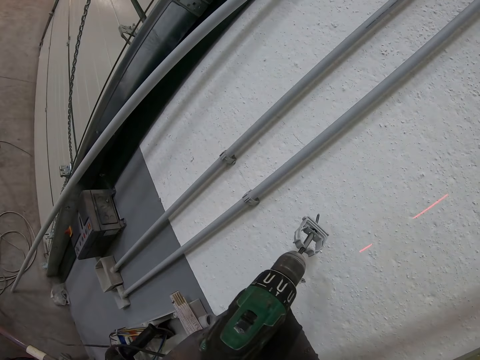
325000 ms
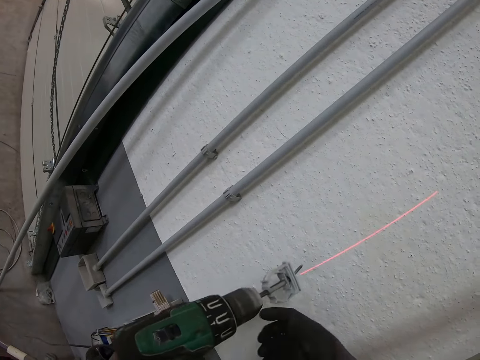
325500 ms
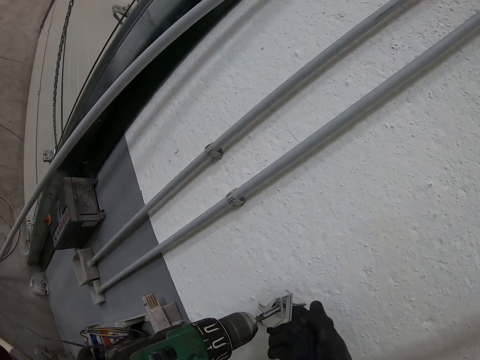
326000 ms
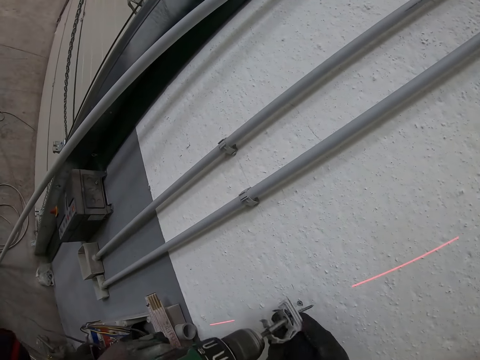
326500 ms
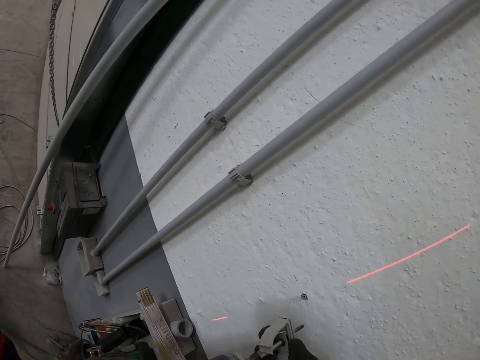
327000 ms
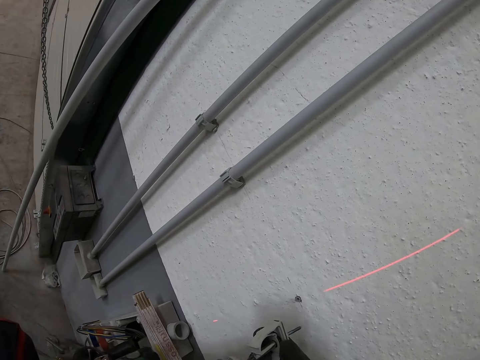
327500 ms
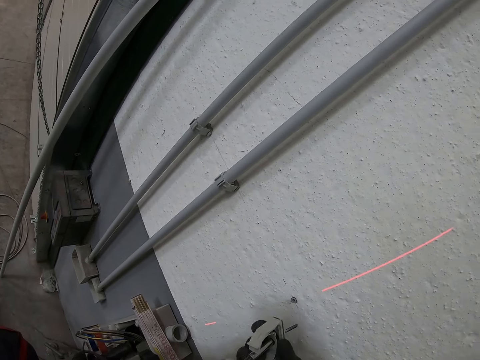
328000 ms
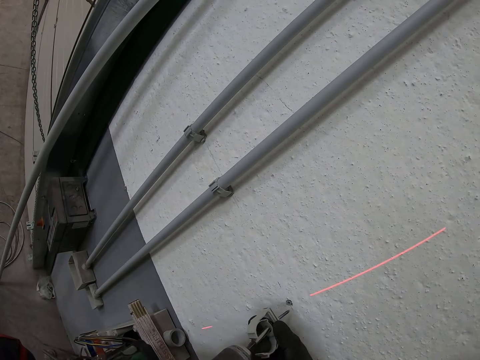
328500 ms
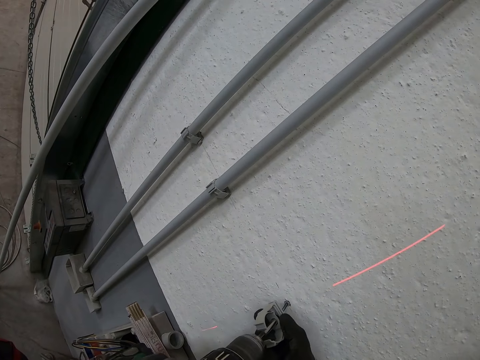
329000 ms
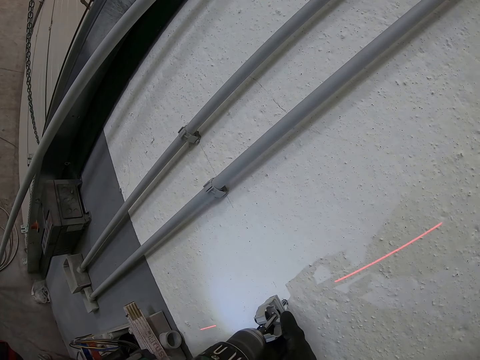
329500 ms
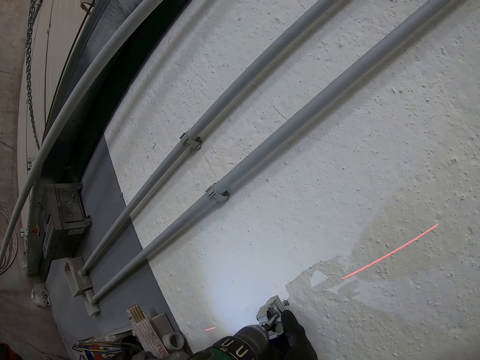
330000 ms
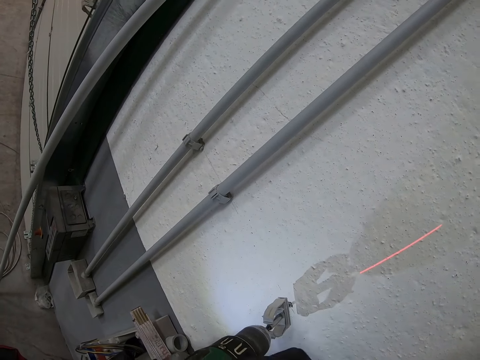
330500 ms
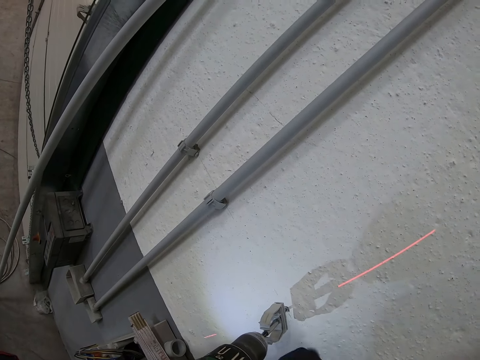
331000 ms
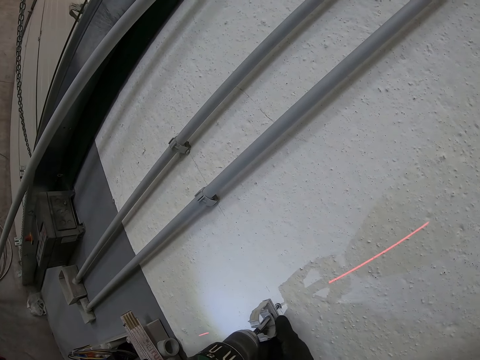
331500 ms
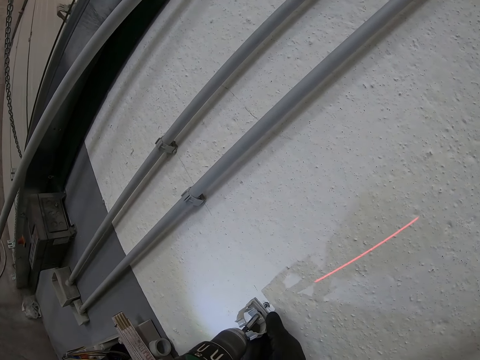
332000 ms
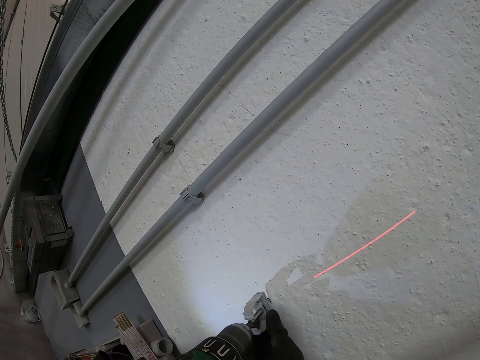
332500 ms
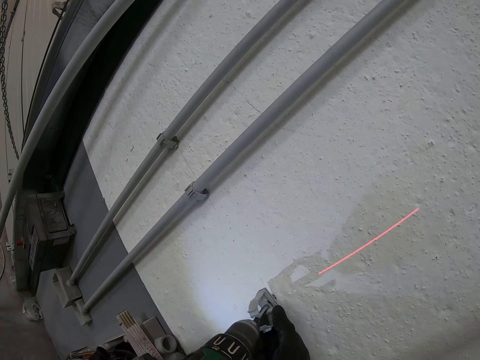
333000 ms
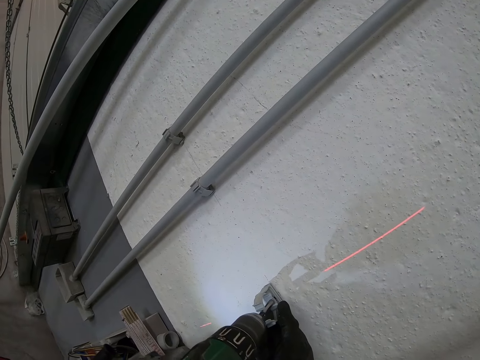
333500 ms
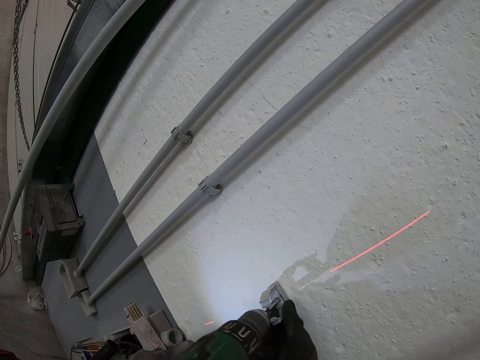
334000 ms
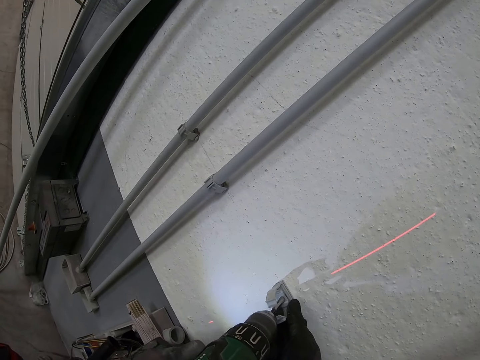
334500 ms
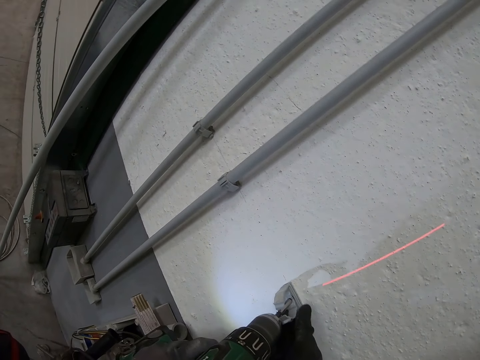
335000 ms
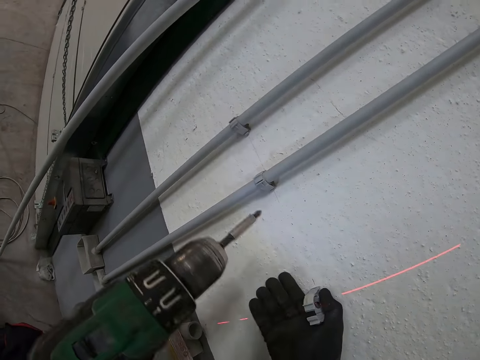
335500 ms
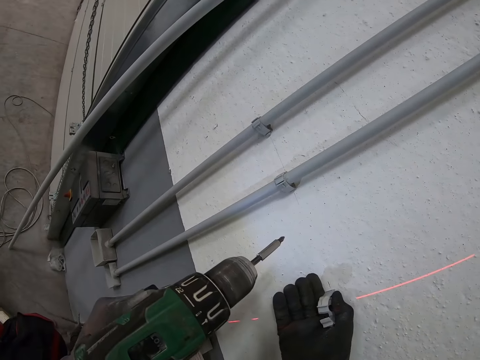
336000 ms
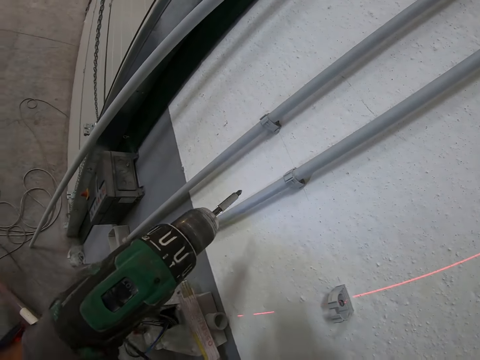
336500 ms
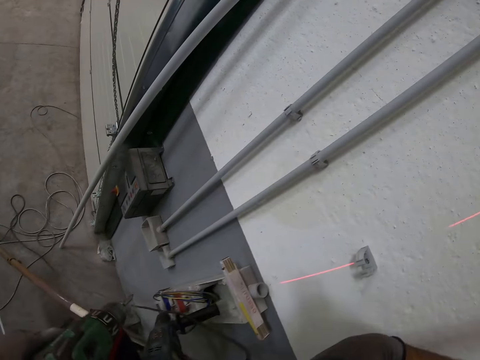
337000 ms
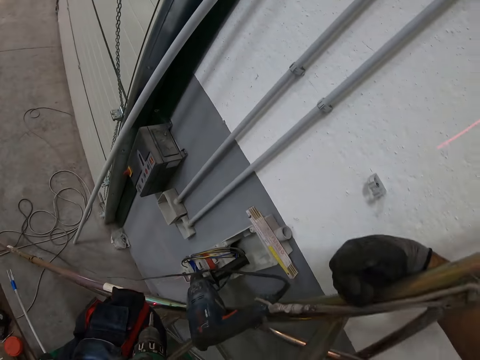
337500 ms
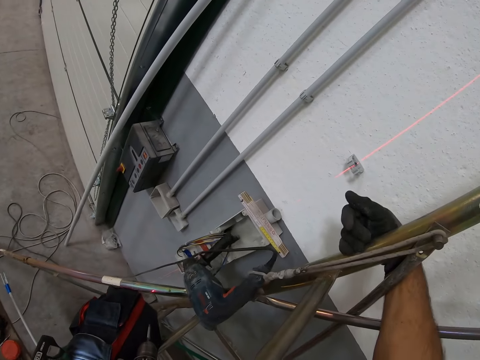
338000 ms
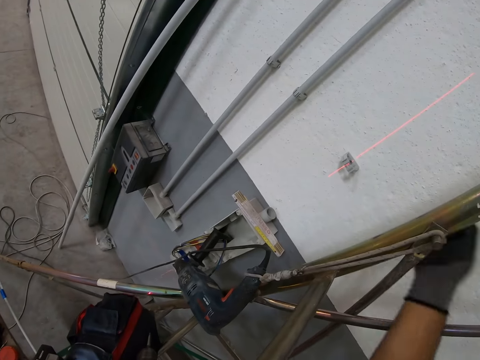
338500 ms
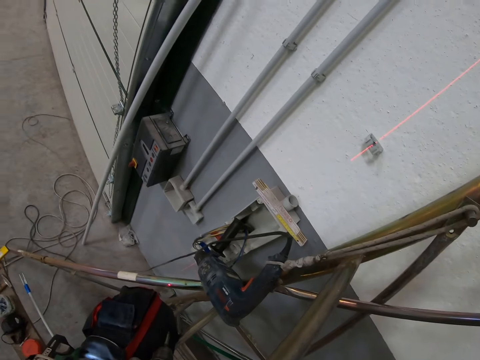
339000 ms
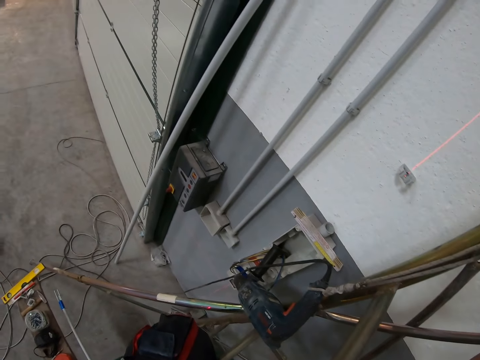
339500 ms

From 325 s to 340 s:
The camera wearer screws the hook inside the wall. They adjust the pipe holder. They drive the pipe holder into the hole with an impact wrench.

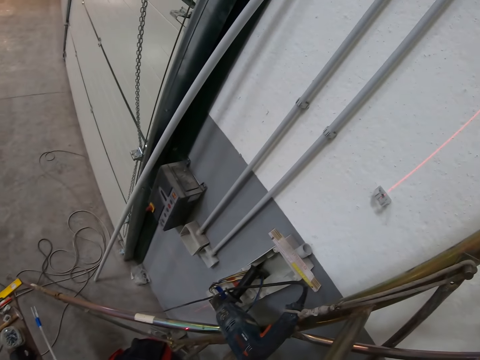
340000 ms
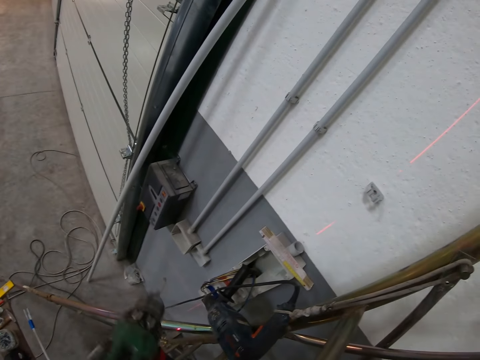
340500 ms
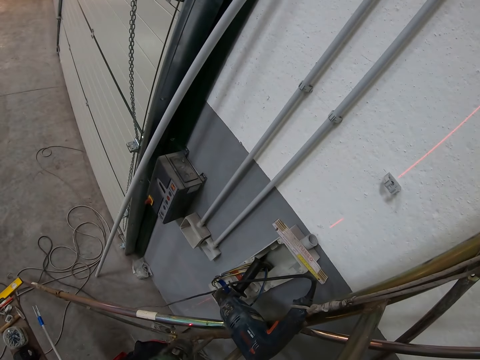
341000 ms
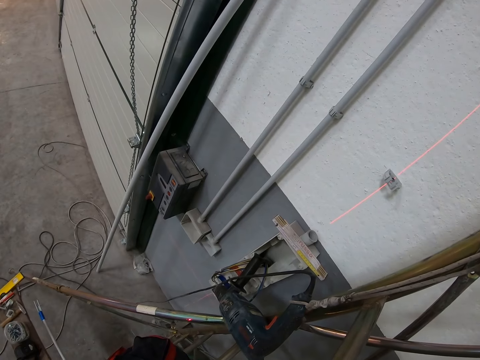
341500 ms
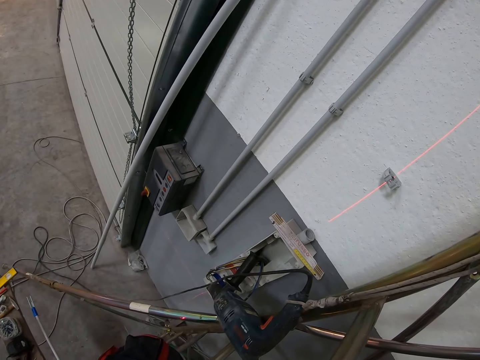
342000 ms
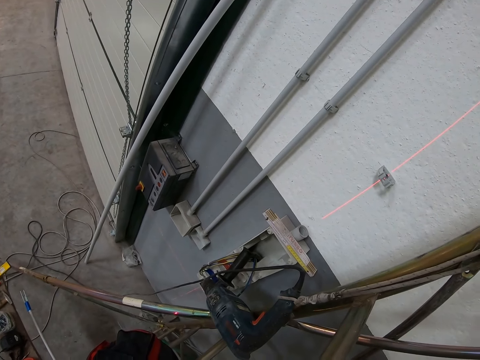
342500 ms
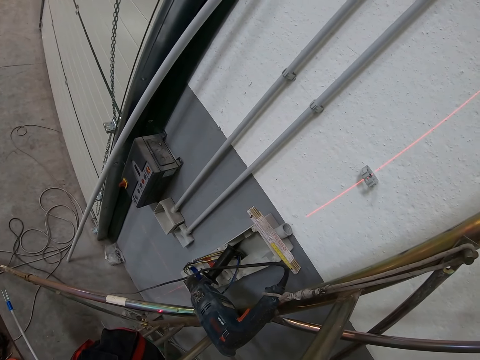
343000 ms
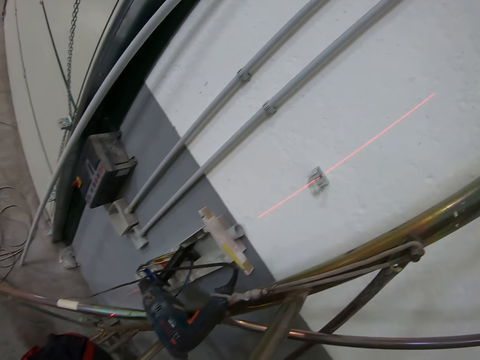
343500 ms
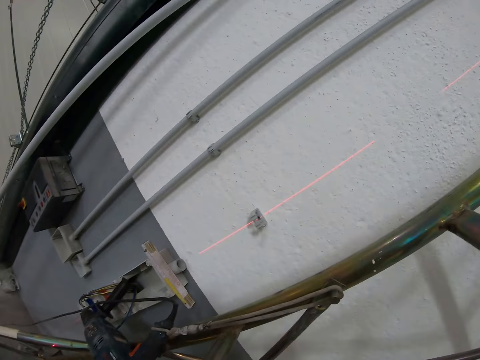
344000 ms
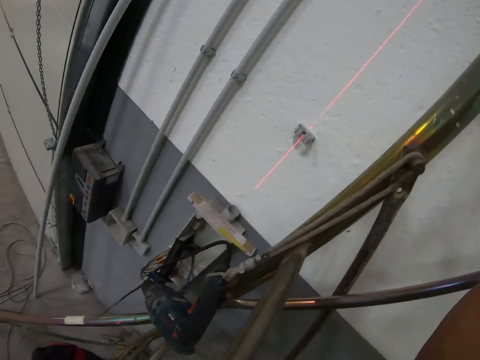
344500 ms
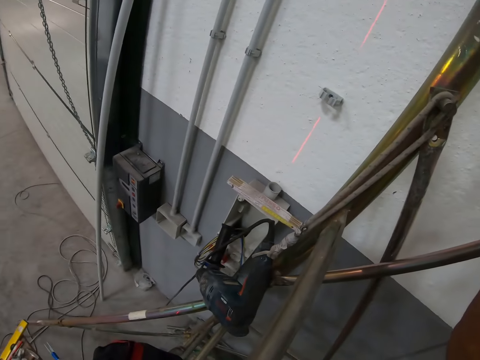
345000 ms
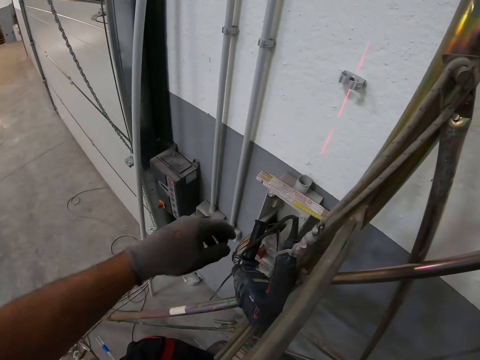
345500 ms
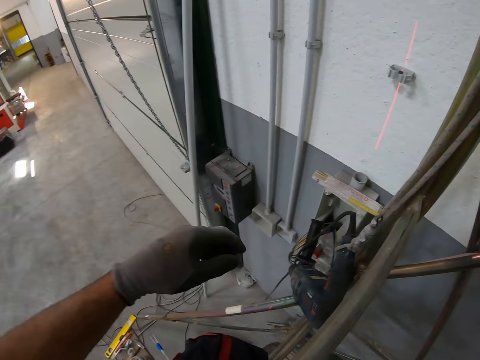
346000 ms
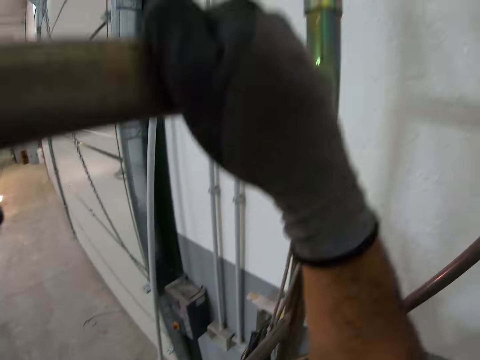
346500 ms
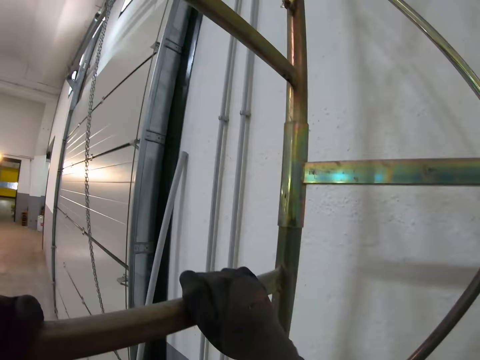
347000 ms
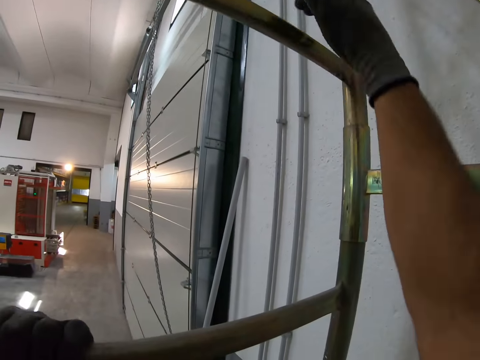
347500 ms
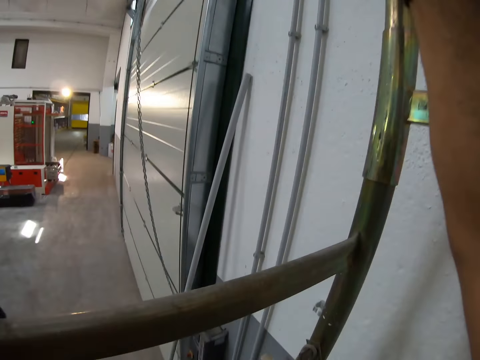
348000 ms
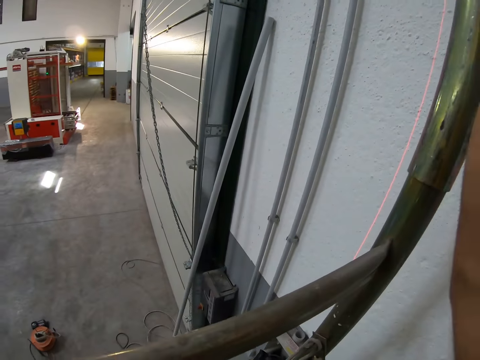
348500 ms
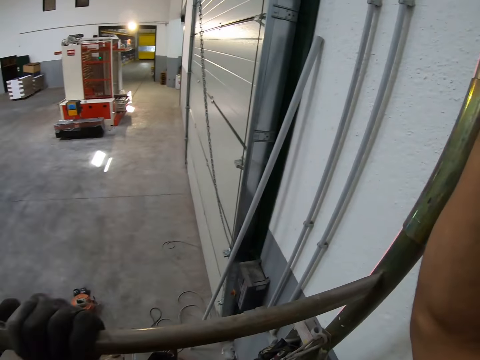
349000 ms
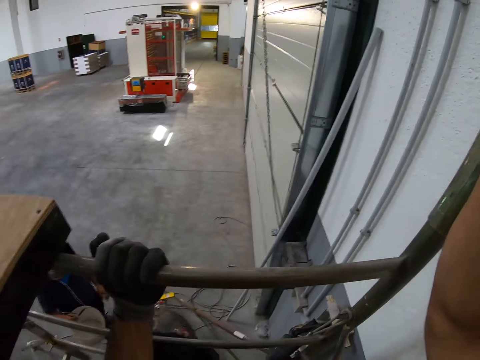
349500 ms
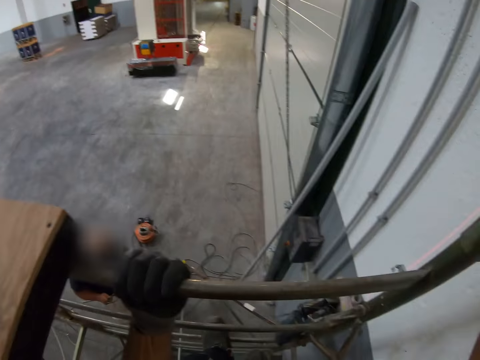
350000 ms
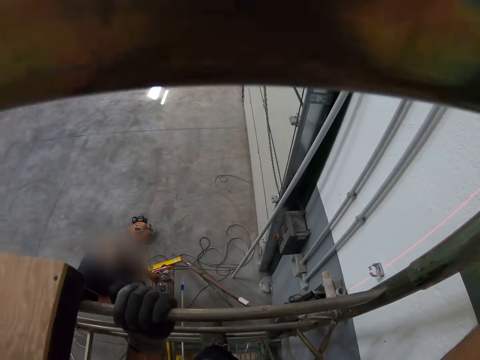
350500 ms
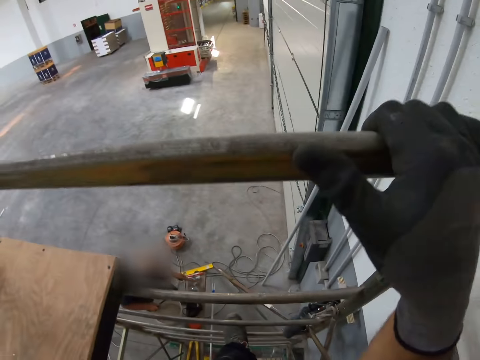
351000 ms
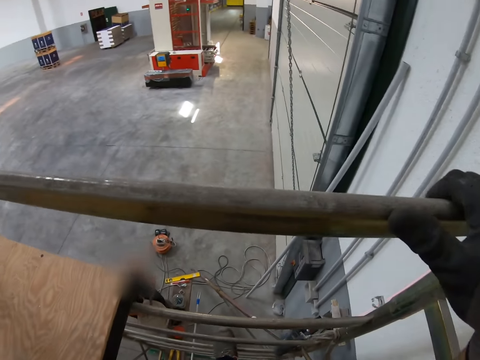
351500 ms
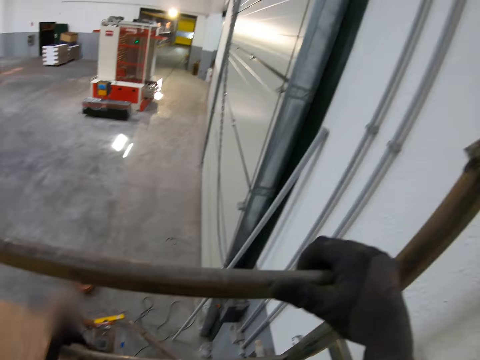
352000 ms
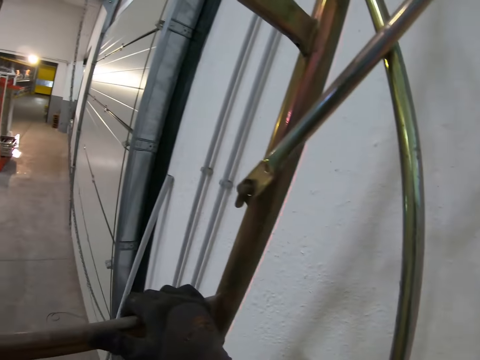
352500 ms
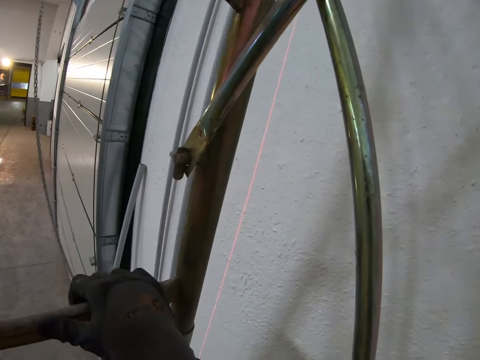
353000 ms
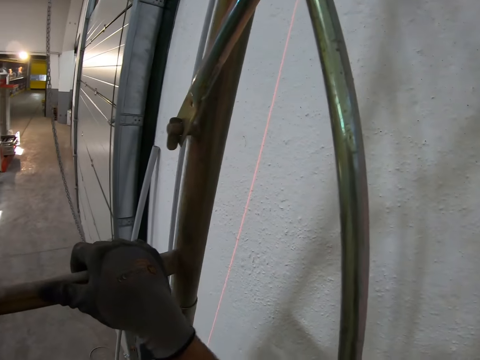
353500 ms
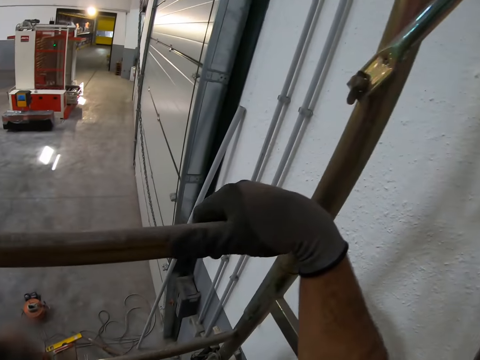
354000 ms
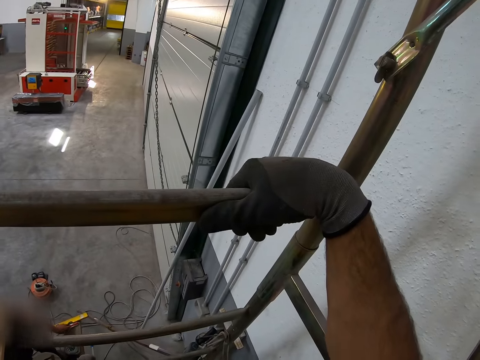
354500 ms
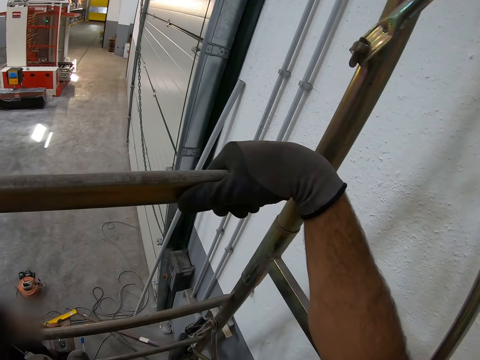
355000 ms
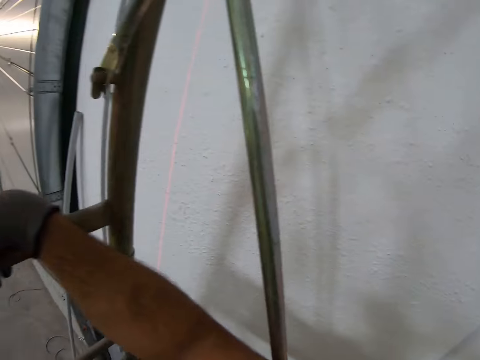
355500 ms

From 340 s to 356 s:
The camera wearer climbs up the ladder. A man lifts a hammer from the bench.
